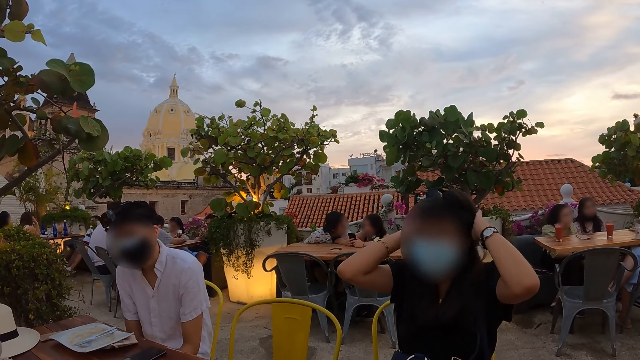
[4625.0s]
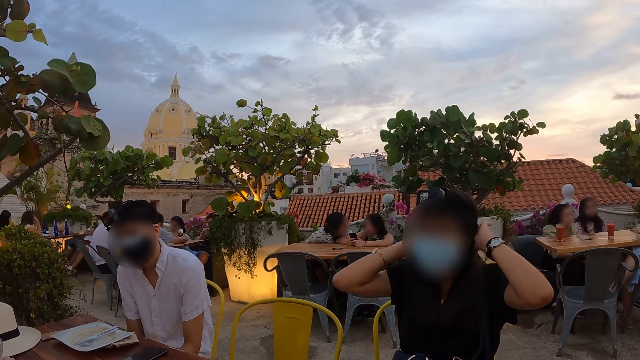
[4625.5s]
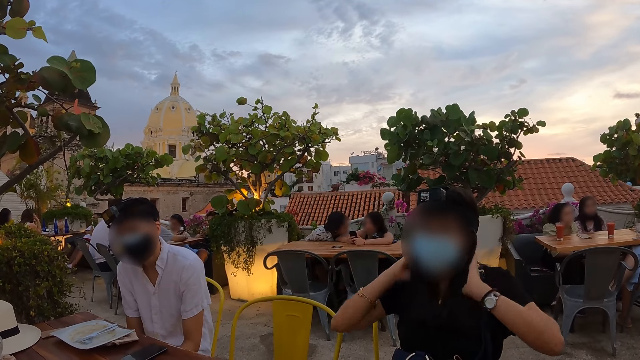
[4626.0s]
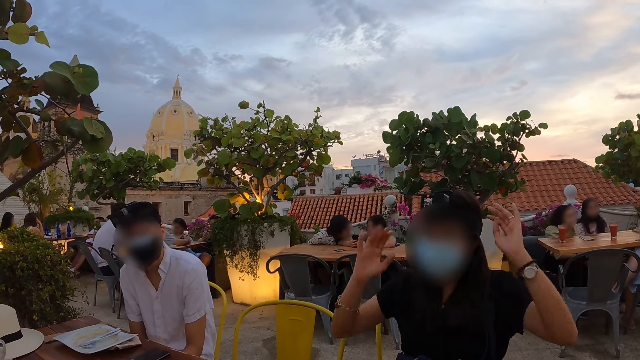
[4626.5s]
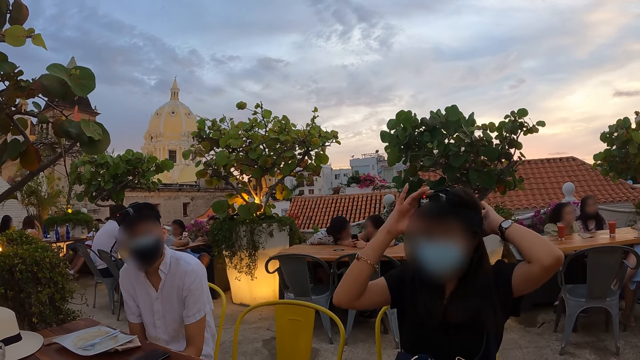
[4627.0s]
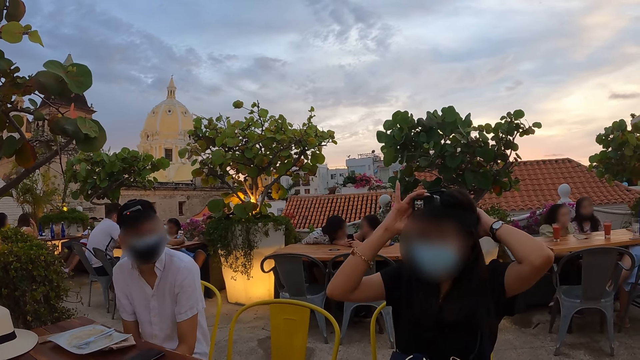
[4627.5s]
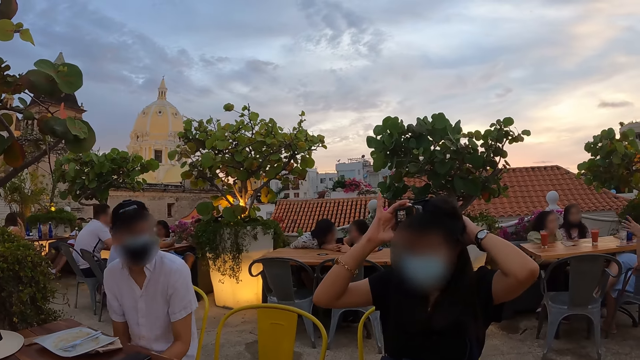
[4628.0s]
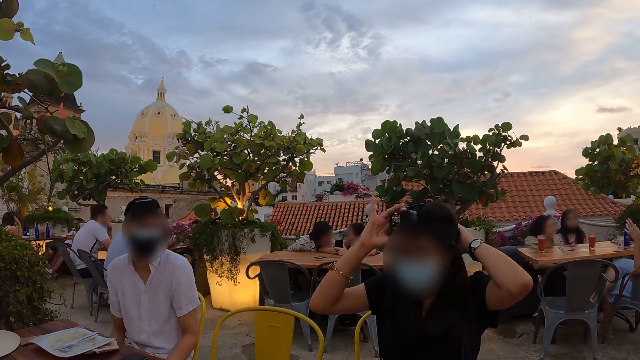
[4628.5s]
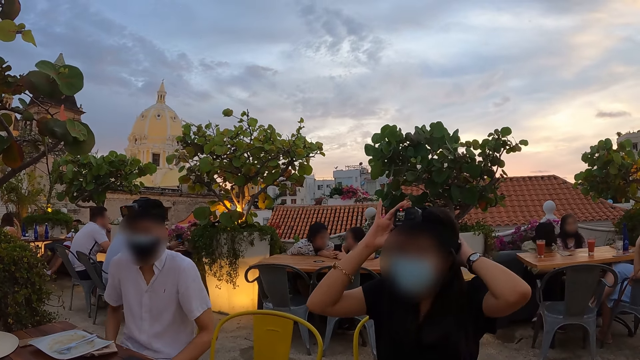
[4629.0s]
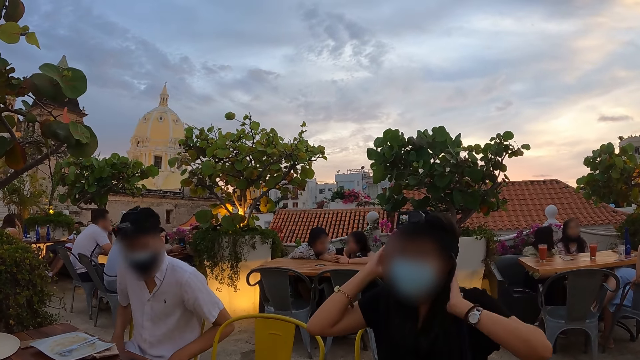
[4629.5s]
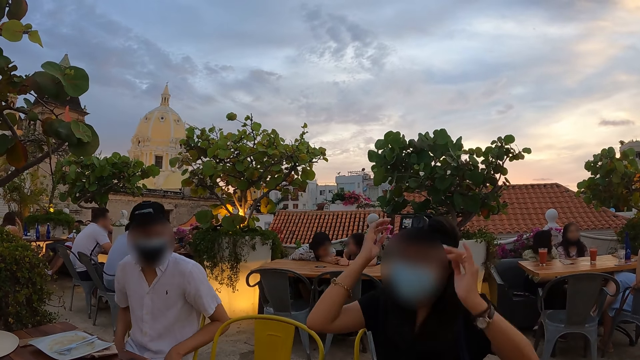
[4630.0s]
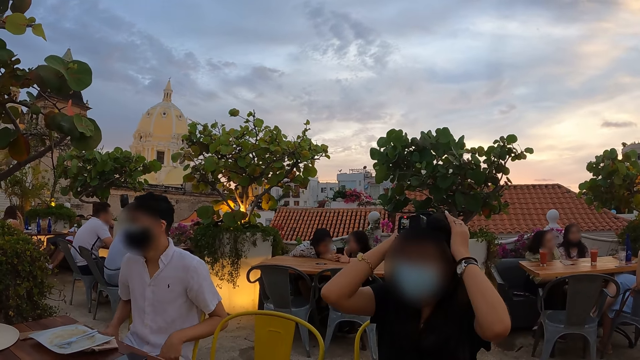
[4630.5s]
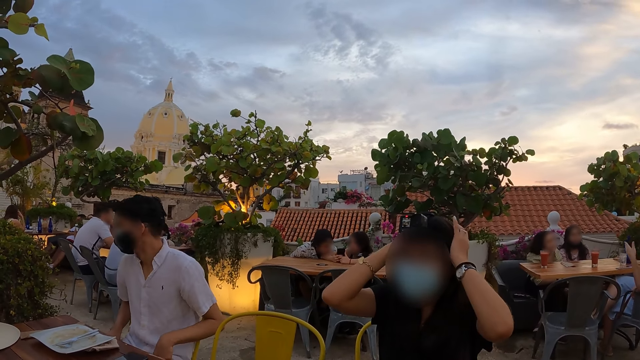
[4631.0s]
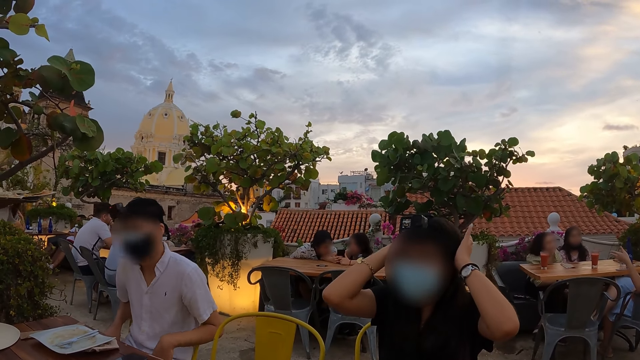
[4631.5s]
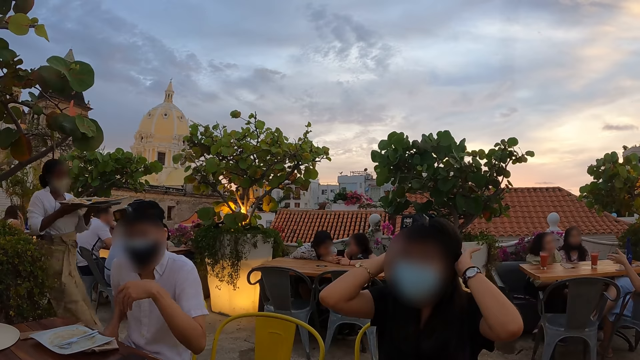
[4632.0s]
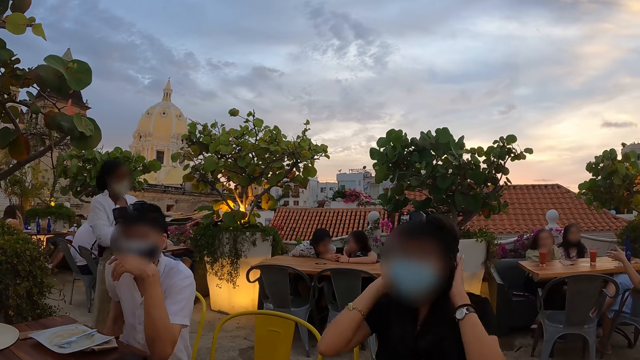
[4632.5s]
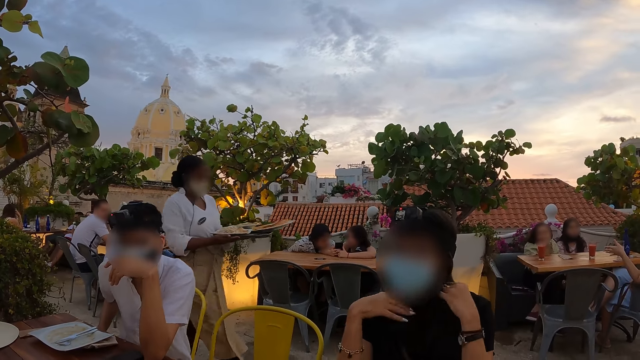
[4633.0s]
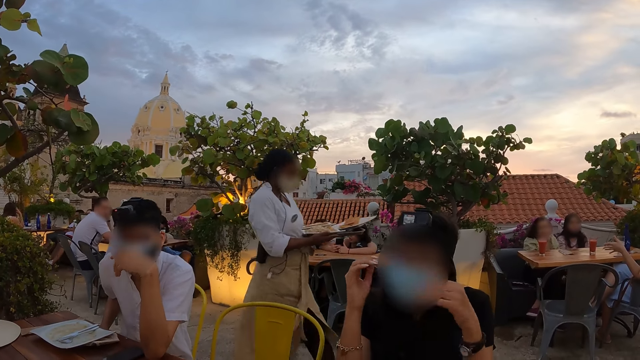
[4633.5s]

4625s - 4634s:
A woman aligns her hair. The woman adjusts the camera on her head with both hands. The woman aligns her hair. A waiter carries a plate of chips in a tray with both hands.

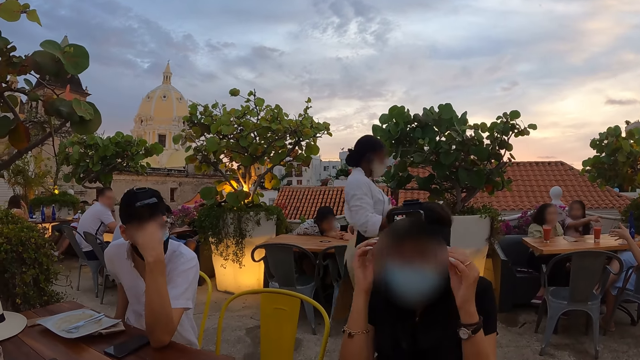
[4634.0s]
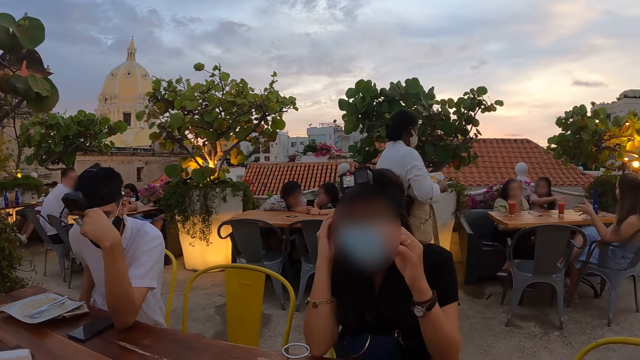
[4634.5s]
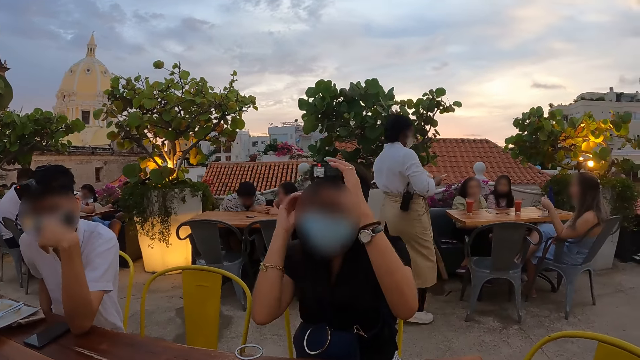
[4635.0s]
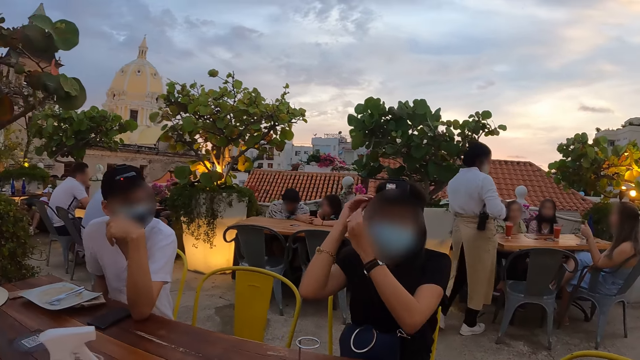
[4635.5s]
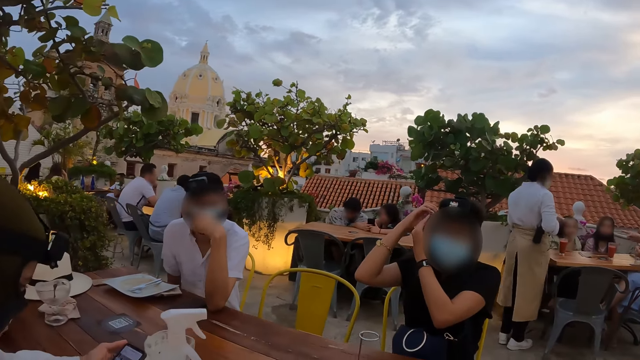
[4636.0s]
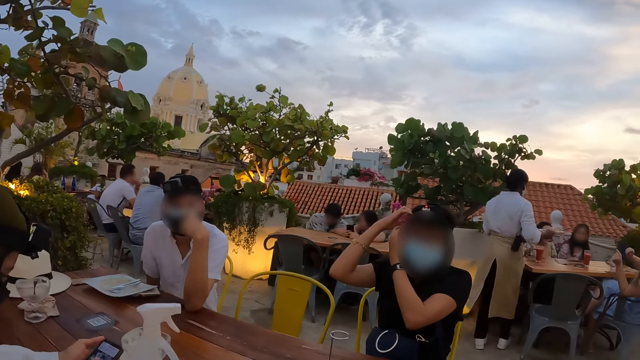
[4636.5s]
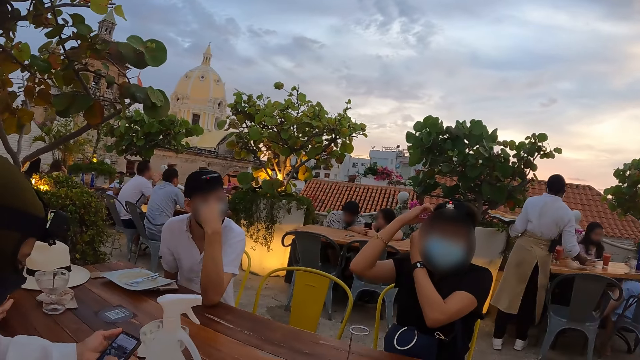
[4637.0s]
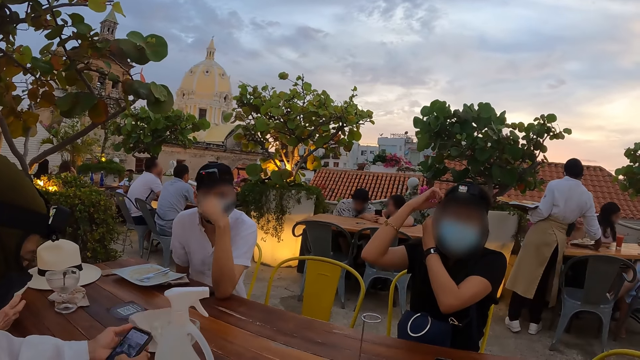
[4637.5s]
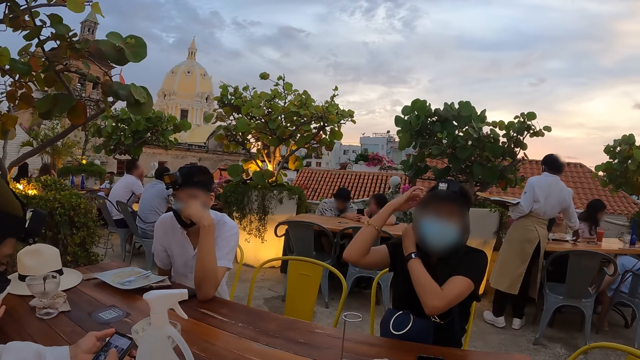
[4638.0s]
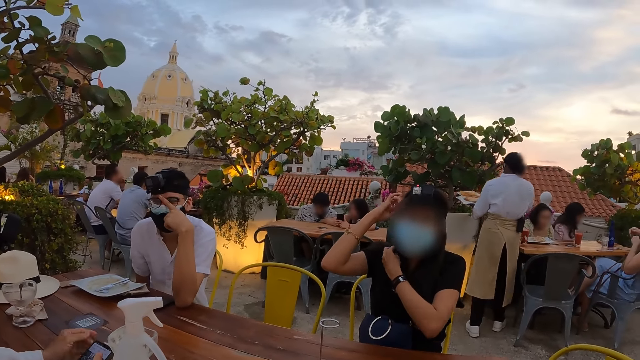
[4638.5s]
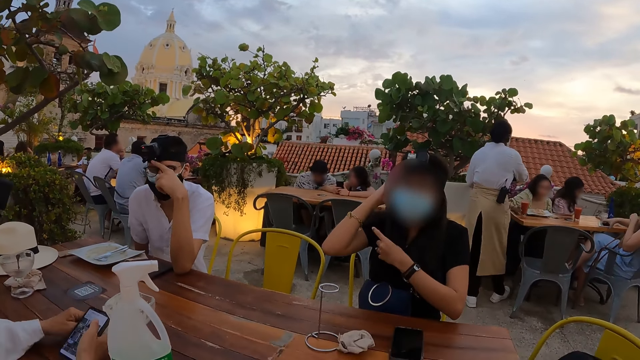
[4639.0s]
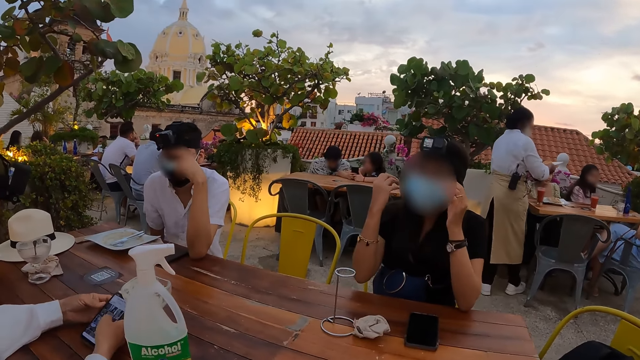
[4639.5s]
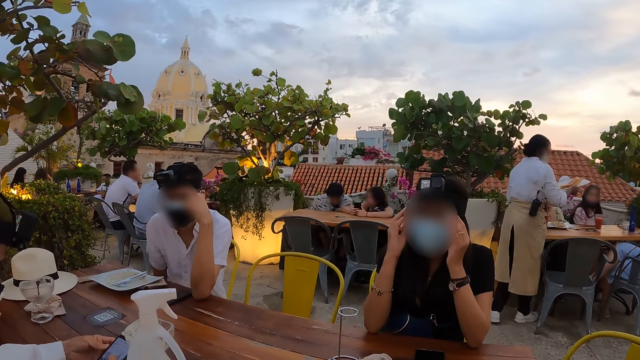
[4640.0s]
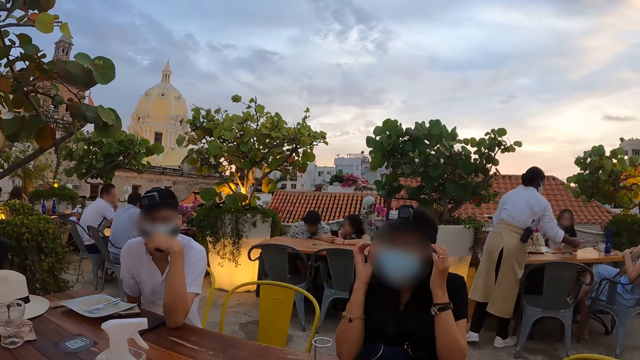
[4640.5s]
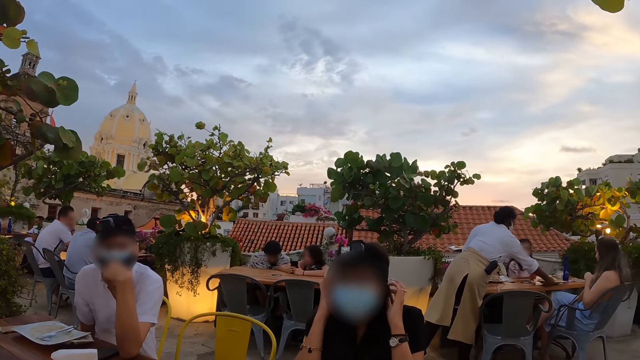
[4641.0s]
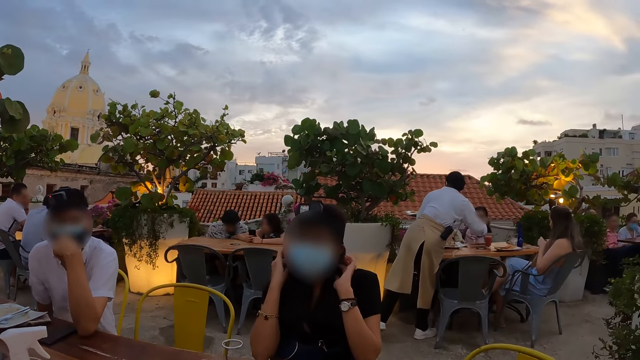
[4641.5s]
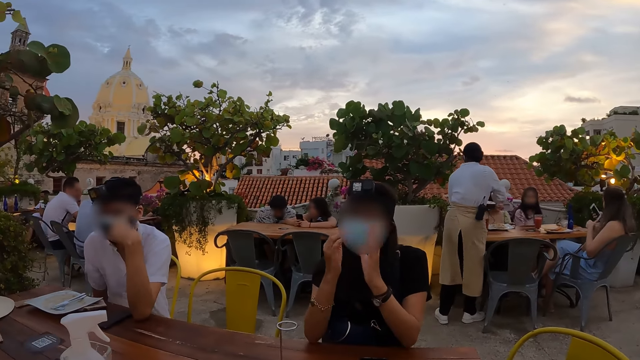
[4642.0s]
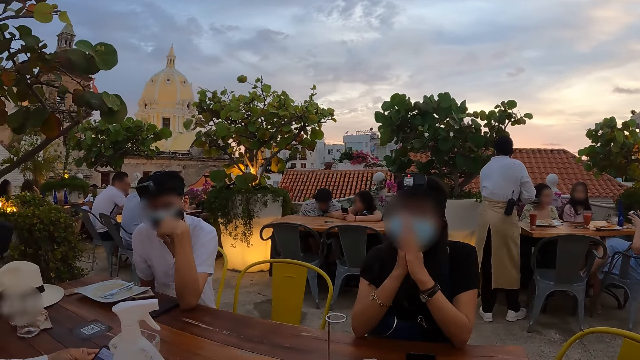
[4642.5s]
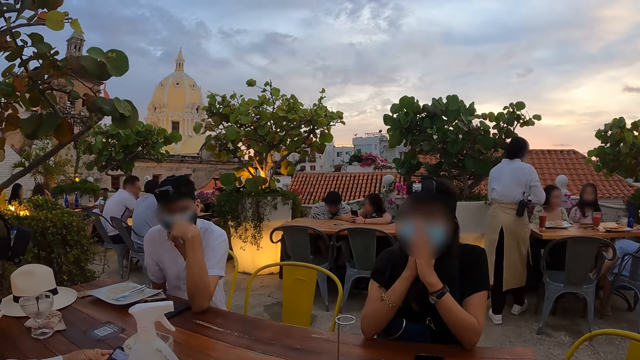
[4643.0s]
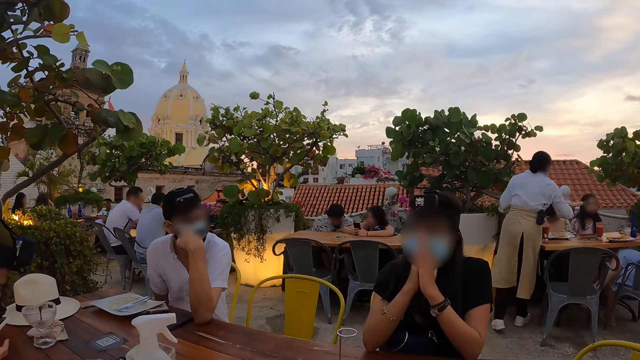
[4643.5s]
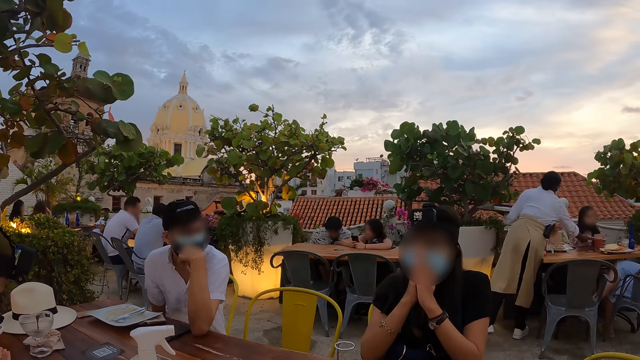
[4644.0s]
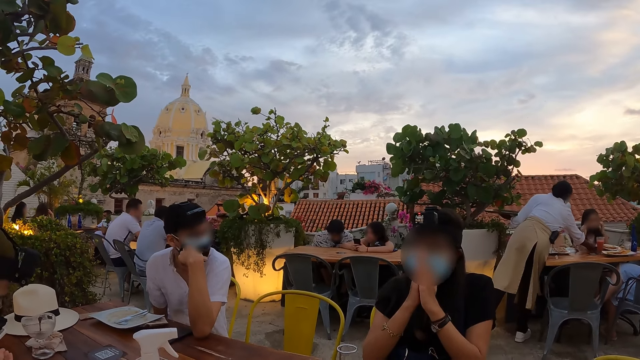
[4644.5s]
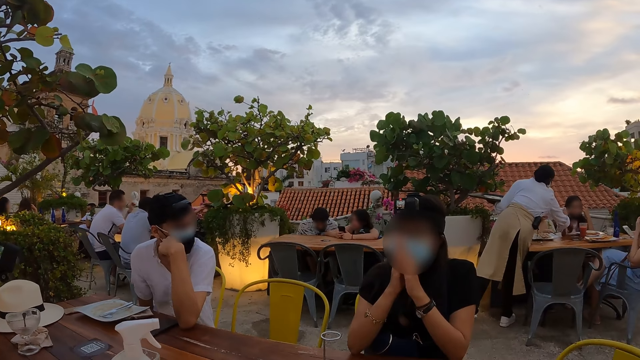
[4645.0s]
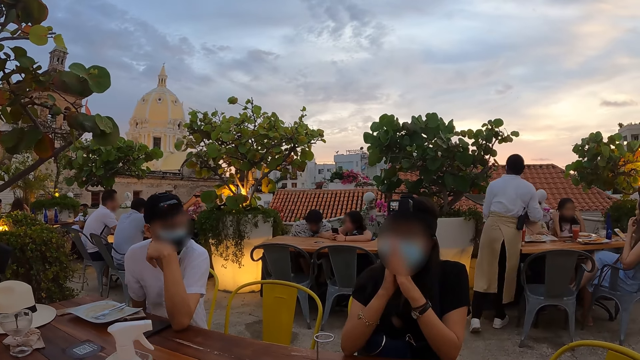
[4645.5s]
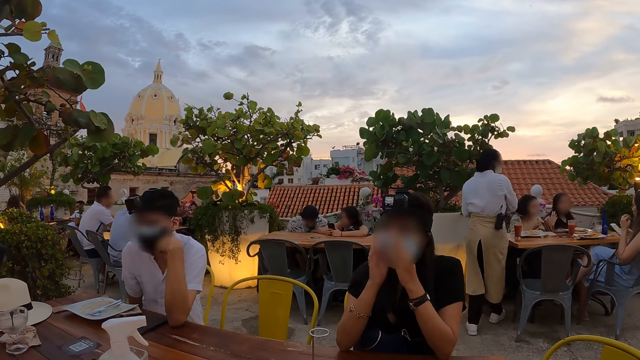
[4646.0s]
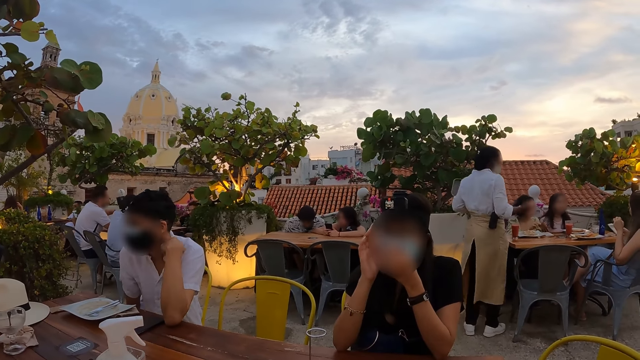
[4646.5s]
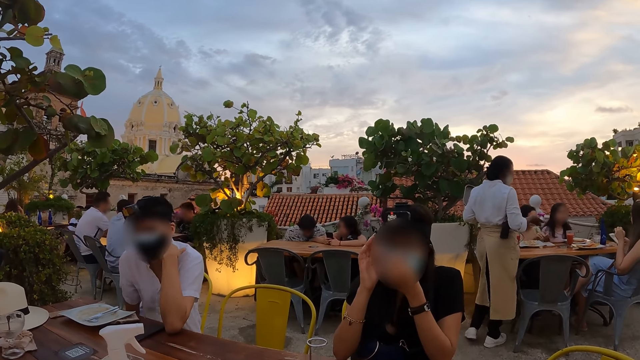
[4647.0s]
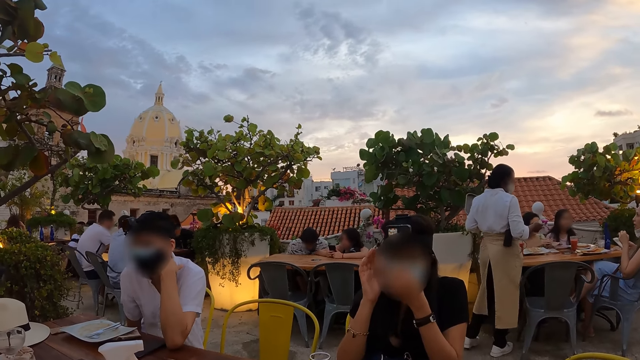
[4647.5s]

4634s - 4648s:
A woman adjusts the camera on her head with both hands. A waiter picks up a plate of chips from the tray in her left hand with her right hand. Another woman operates a phone with both hands. The waiter drops the plate of chips on the table in front of a third woman with her right hand. The waiter picks up a plate of chips from the tray in her left hand with her right hand. The waiter drops the plate of chips on the table in front of a fourth woman with her right hand. The waiter picks up a plate of chips from the tray in her left hand with her right hand. The fourth woman picks up a phone from a bag with her right hand. She holds the phone with both hands. A woman holds her hands together. The fourth woman operates the phone with both hands. The waiter drops the plate of chips on the table in front of a fifth woman with her right hand. The fourth woman operates the phone with her right hand. The waiter picks up a POS machine from the tray in her left hand with her right hand. The waiter interacts with the fourth woman.
